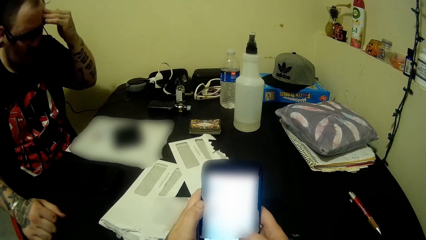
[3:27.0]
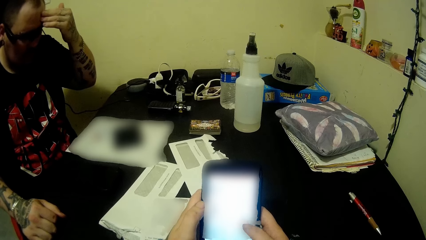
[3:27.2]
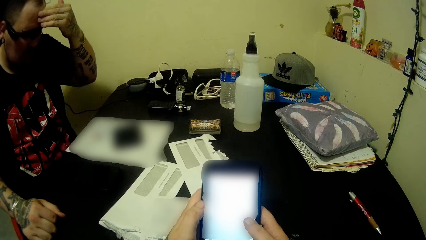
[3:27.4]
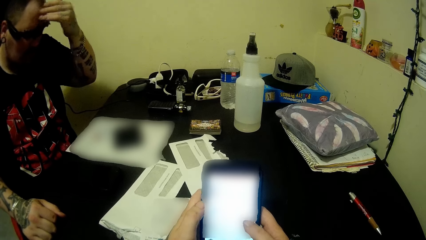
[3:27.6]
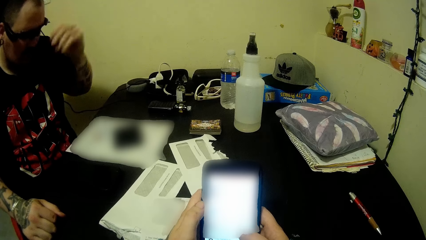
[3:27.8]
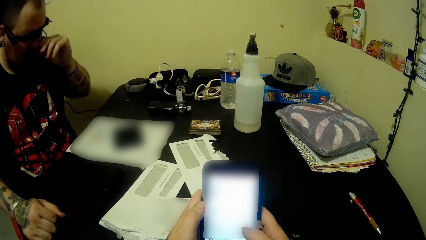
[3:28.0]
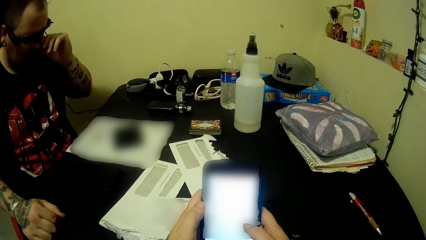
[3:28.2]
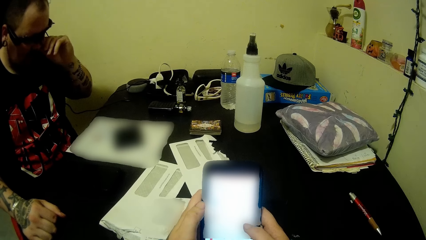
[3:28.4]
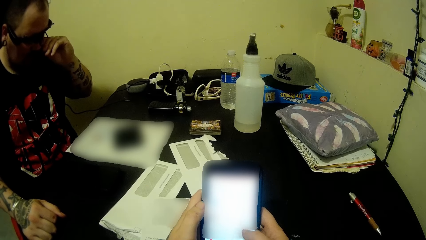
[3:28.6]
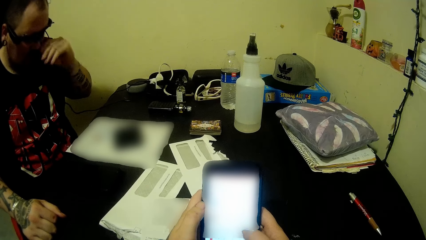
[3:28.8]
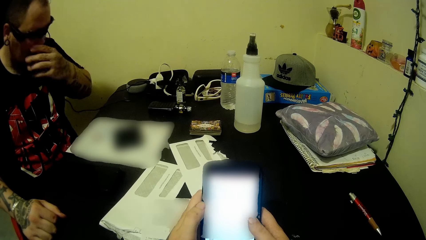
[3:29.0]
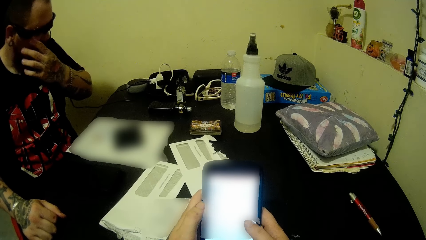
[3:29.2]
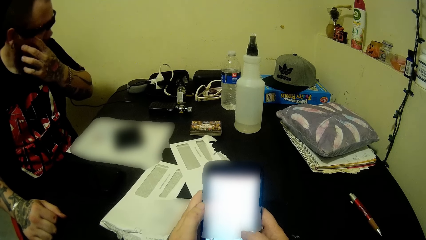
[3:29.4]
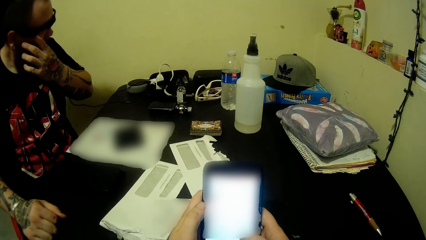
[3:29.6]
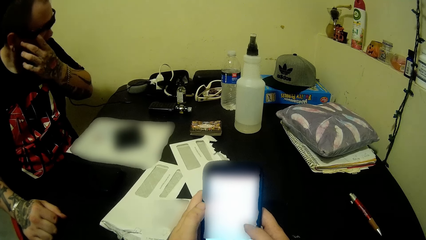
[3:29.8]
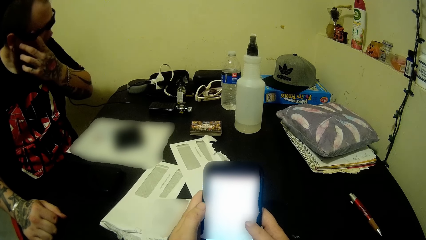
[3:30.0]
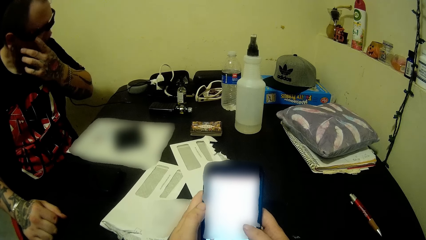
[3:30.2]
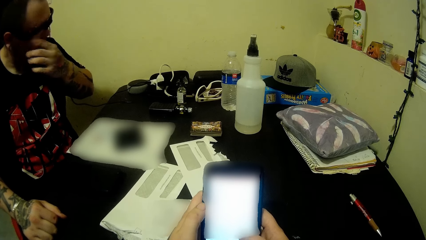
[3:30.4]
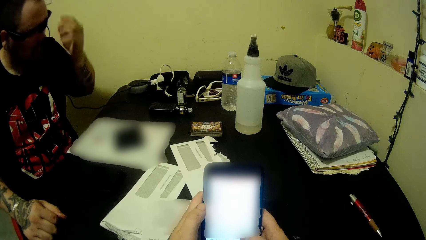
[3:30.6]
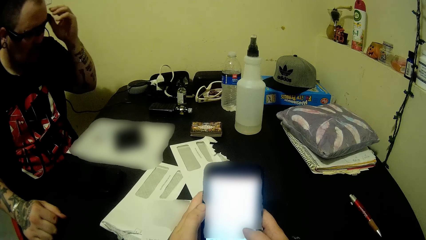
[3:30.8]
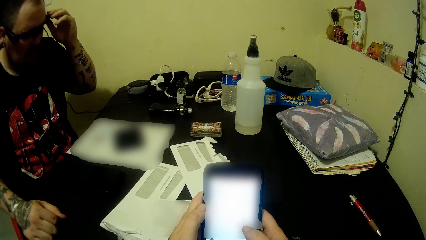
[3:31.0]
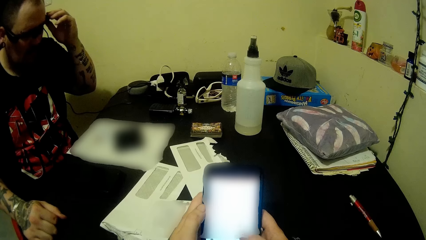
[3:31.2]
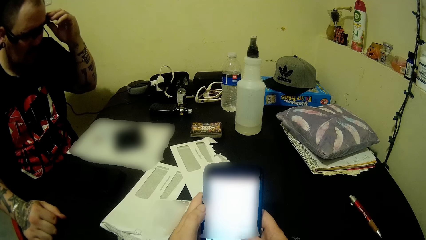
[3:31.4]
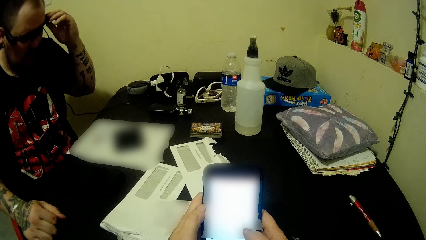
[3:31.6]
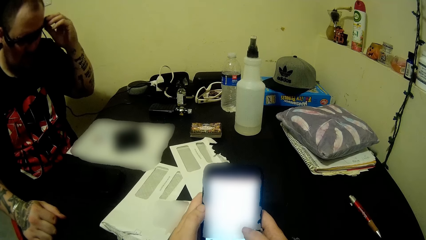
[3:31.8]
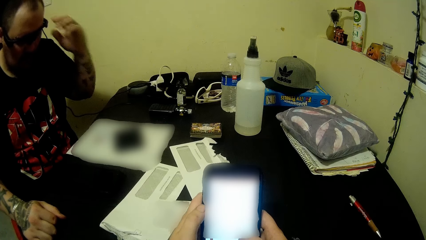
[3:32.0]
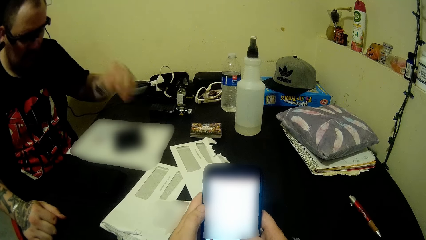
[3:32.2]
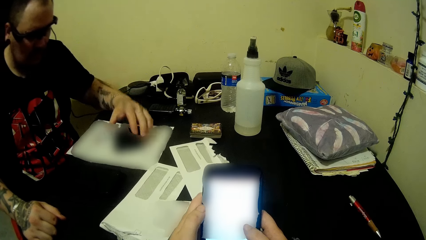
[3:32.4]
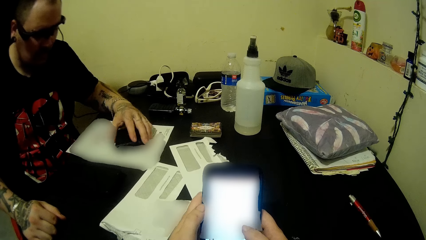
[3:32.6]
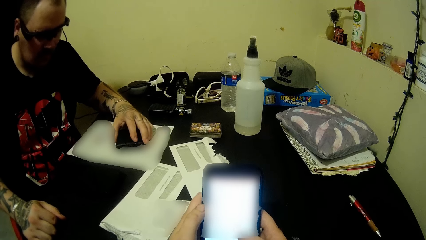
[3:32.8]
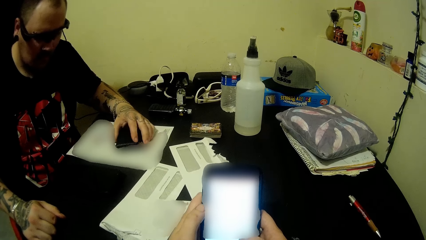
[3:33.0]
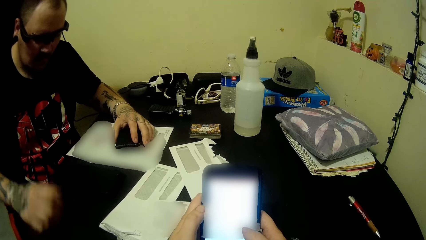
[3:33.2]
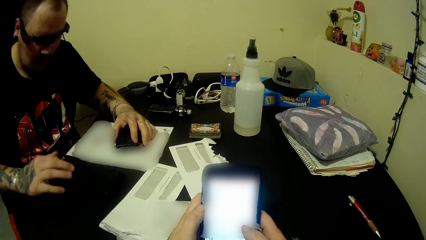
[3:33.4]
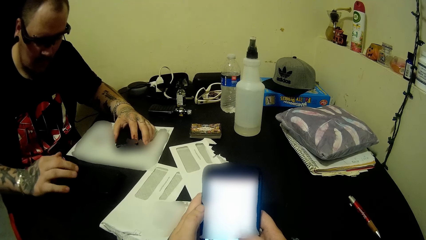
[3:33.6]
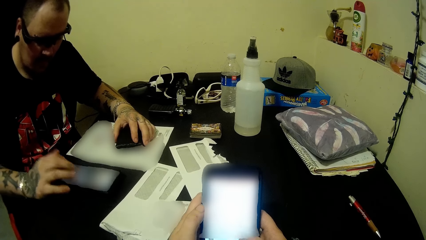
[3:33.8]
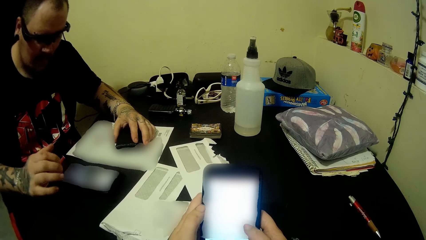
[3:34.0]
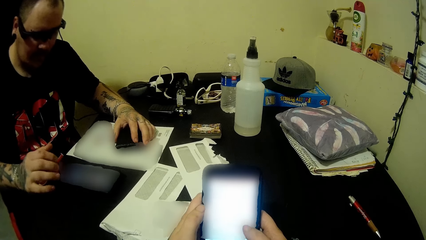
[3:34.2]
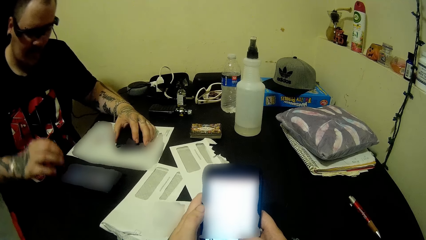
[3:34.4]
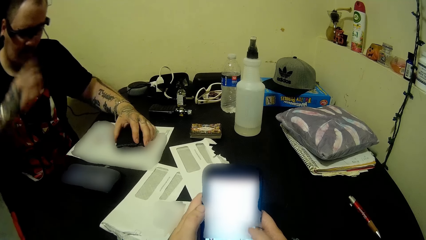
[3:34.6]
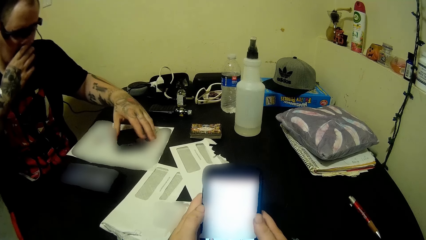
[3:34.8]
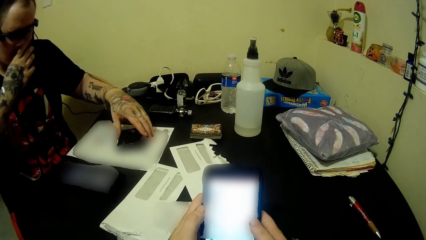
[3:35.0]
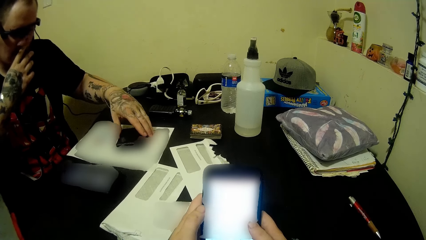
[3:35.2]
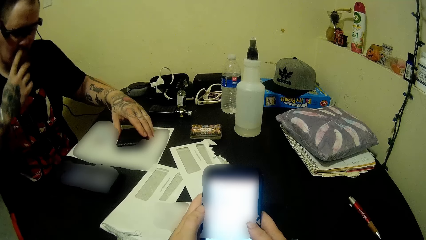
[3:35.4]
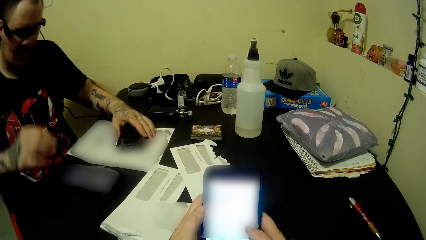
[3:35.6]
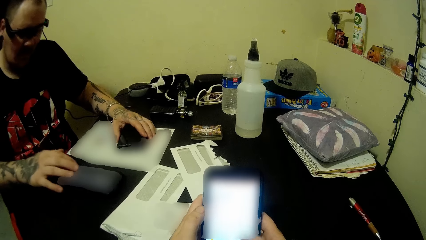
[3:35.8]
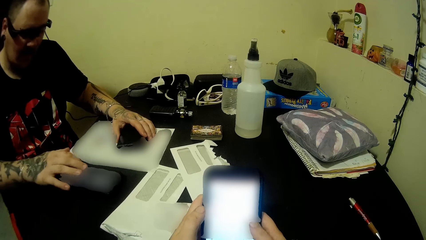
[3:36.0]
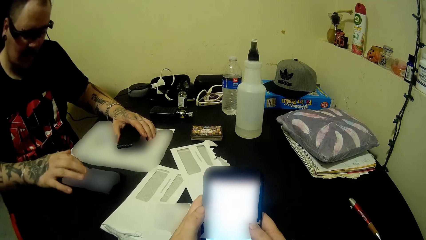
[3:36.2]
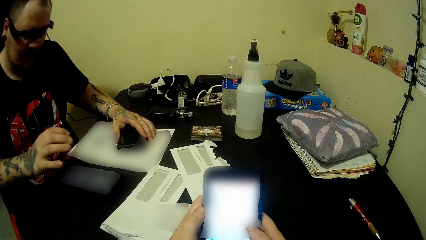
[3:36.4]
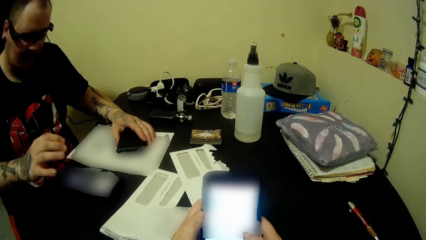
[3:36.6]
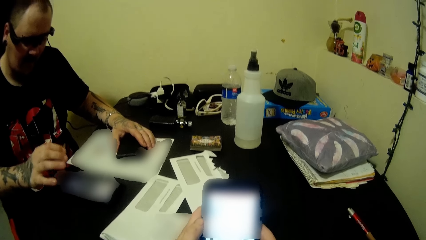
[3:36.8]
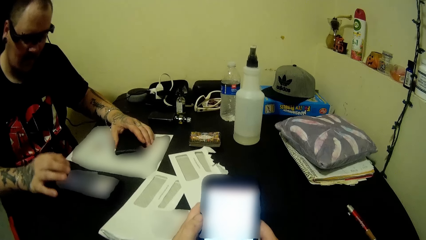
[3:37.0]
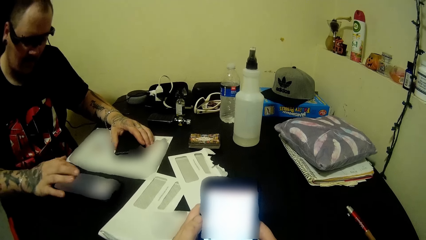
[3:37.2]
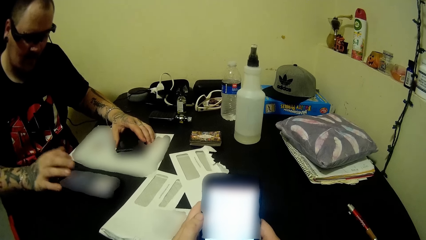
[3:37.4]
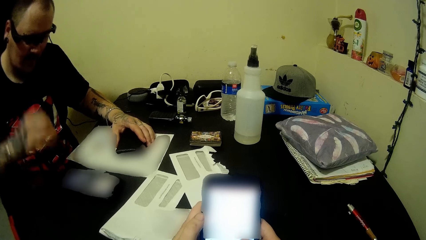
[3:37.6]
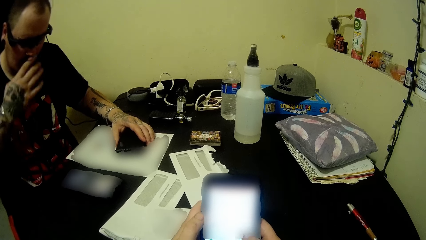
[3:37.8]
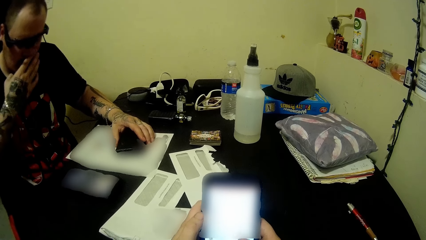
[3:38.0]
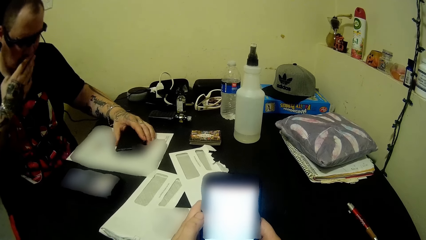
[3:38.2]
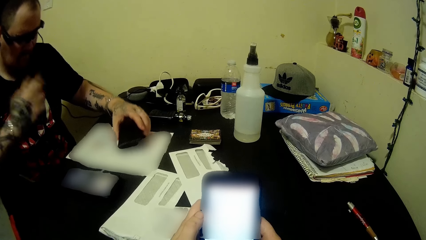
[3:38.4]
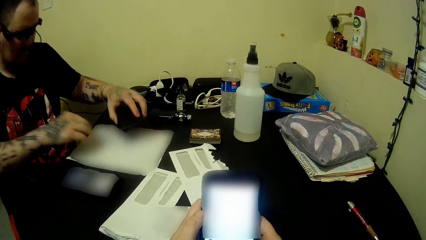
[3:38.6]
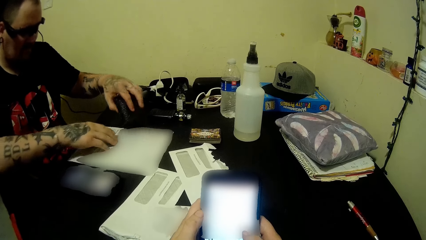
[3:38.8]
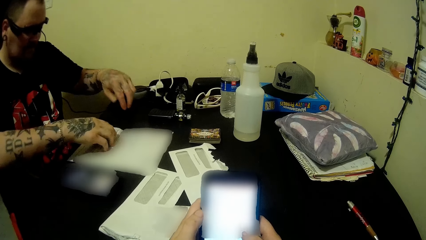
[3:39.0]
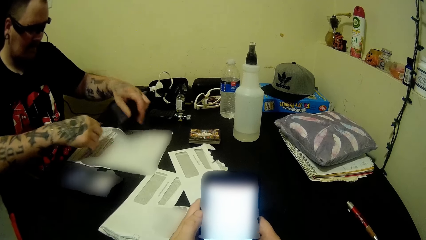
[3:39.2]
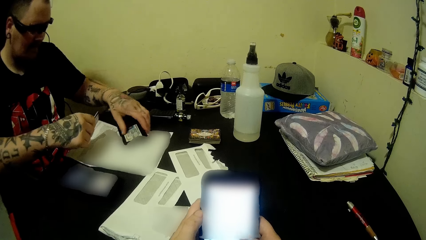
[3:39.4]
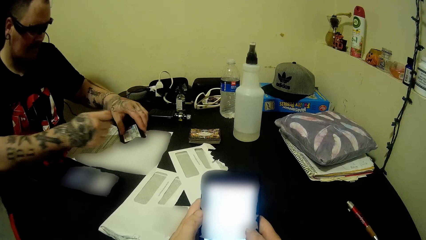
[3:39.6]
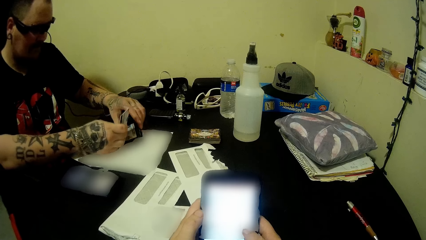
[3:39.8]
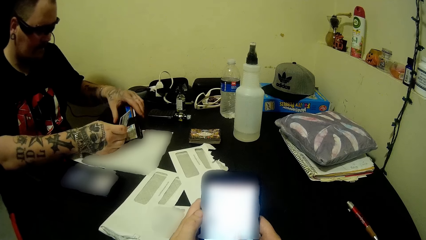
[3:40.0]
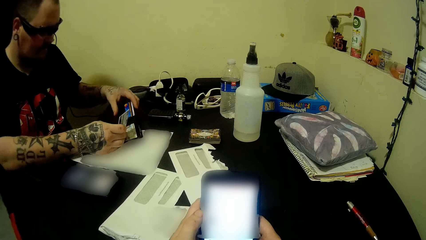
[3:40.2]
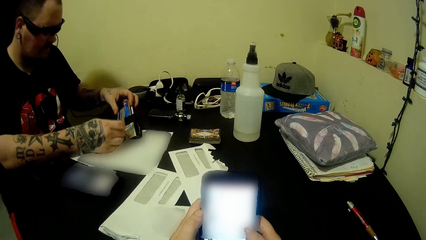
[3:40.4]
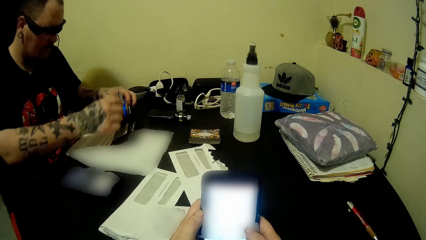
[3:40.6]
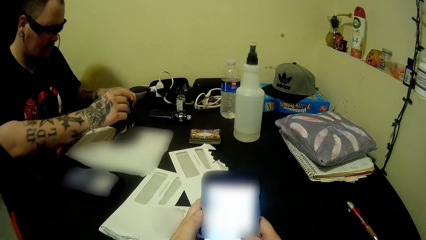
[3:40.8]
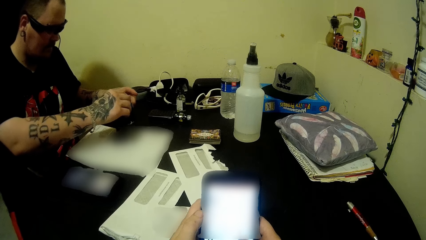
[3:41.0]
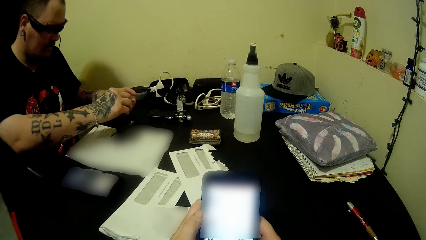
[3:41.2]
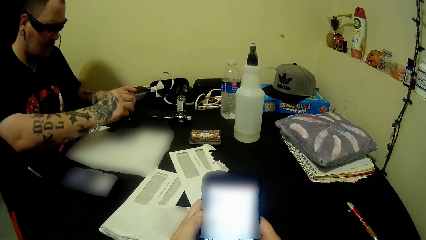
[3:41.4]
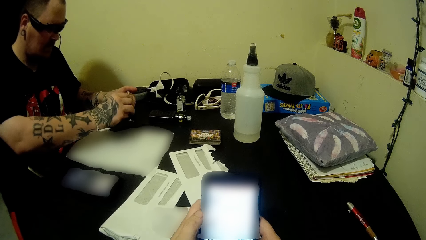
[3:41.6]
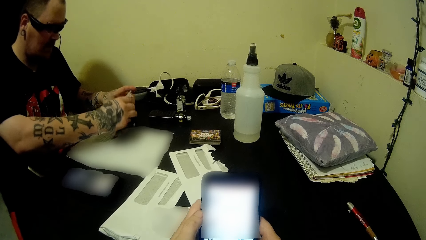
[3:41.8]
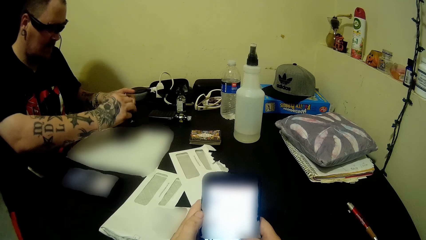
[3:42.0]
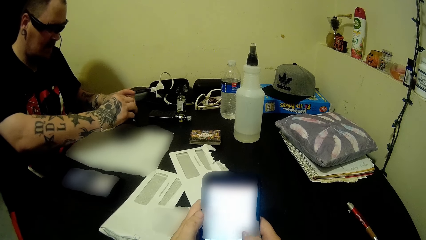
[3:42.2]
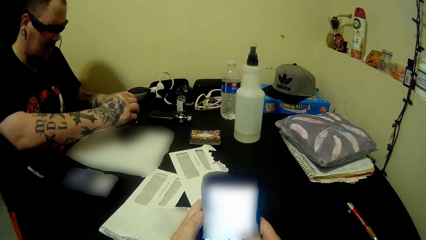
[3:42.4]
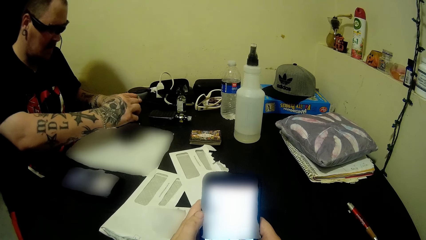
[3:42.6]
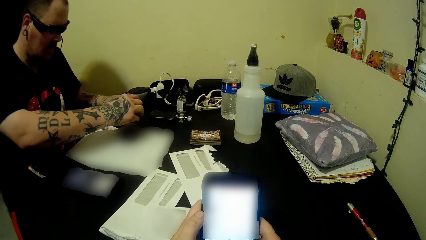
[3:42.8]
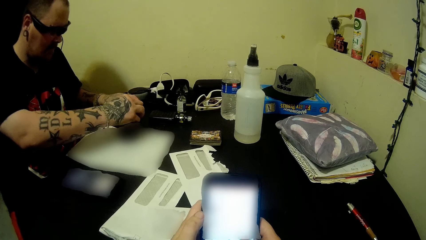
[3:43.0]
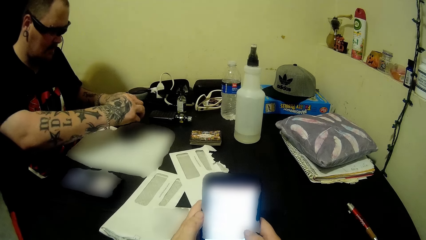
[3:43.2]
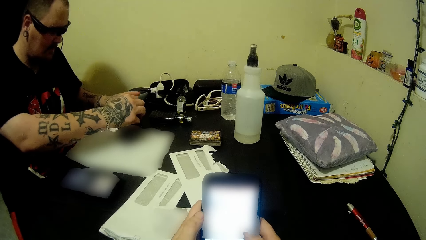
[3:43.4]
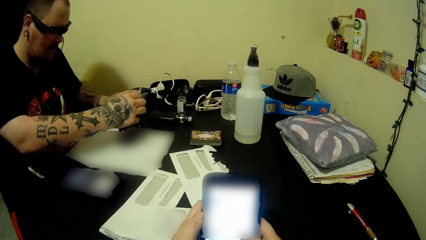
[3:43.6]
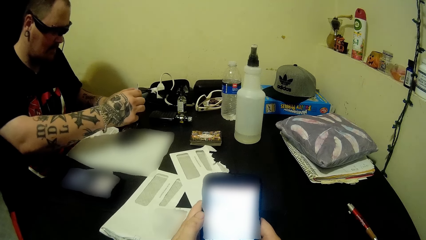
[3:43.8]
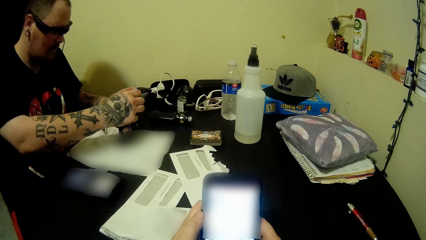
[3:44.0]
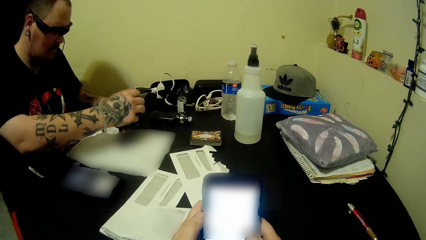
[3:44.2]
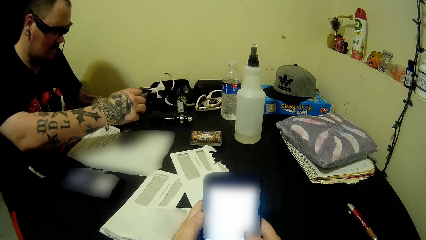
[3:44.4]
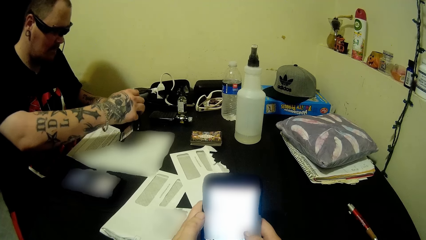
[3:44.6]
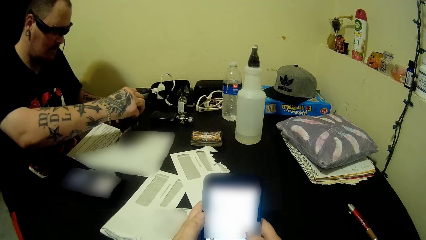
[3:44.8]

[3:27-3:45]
The camera wearer operates on the phone. A person listens to the call and uses his phone. The person puts the card in the wallet.
